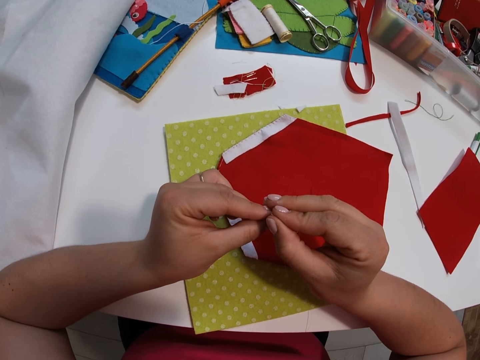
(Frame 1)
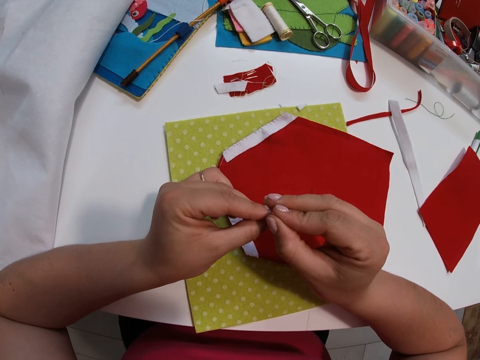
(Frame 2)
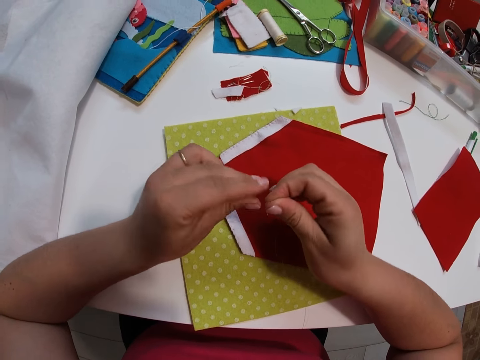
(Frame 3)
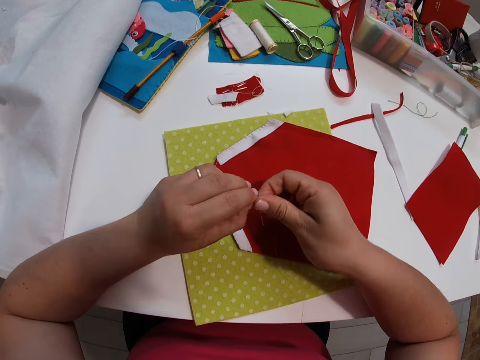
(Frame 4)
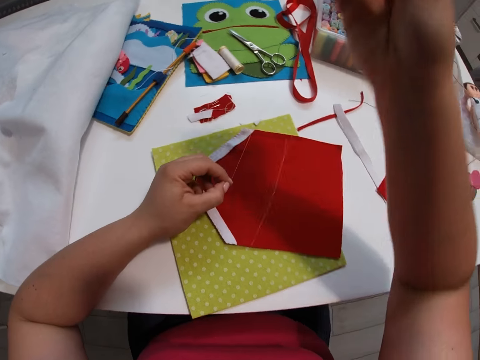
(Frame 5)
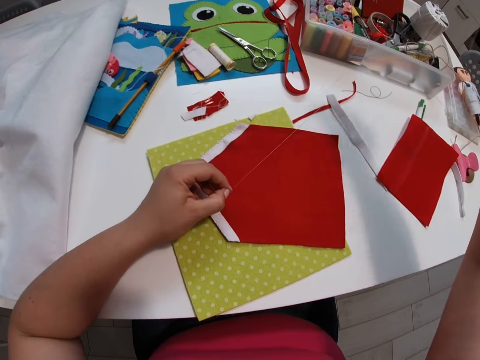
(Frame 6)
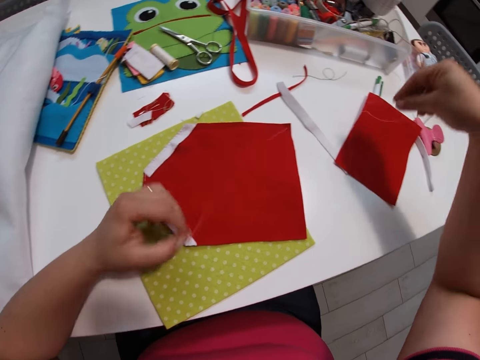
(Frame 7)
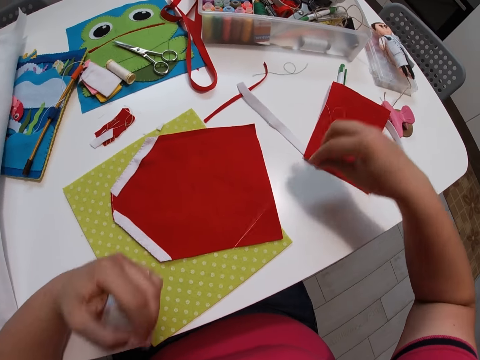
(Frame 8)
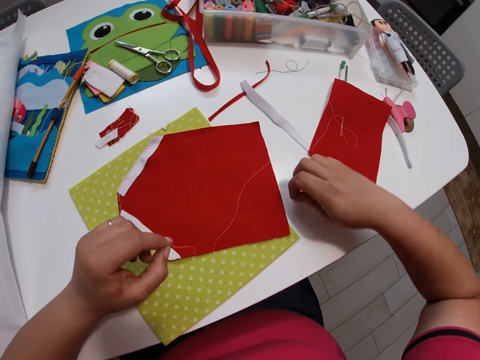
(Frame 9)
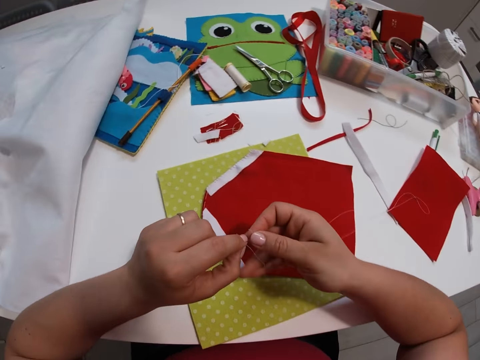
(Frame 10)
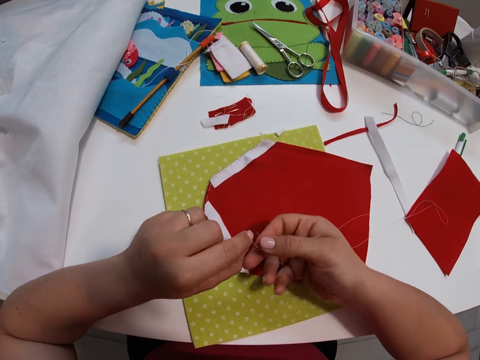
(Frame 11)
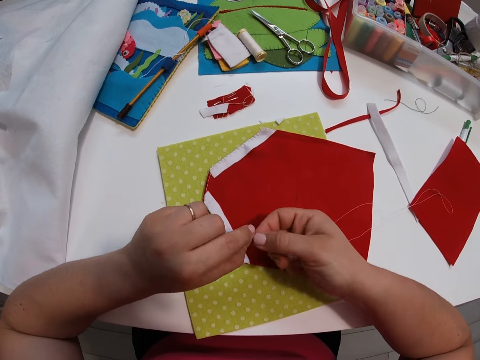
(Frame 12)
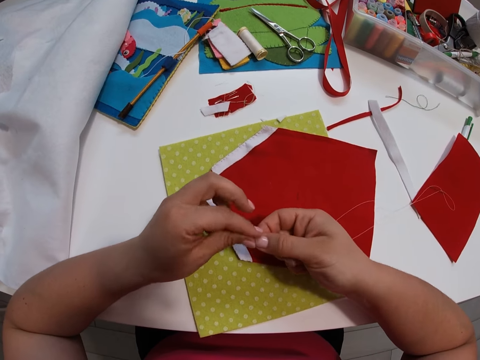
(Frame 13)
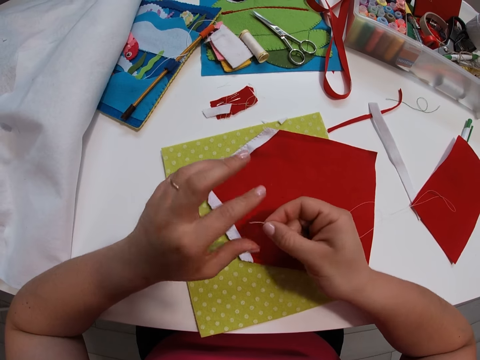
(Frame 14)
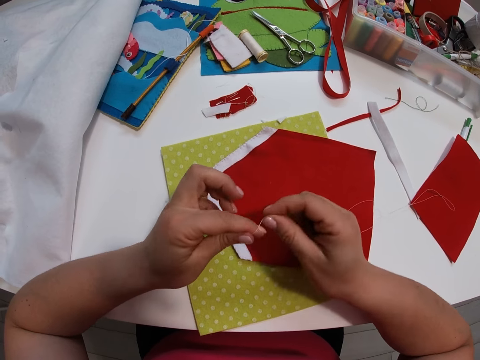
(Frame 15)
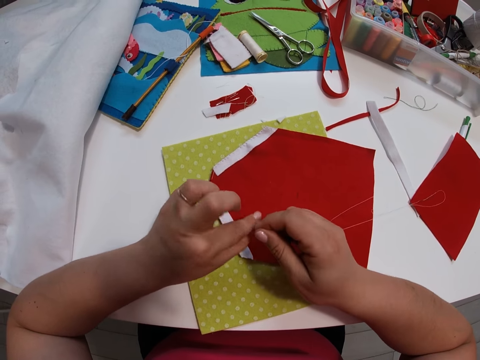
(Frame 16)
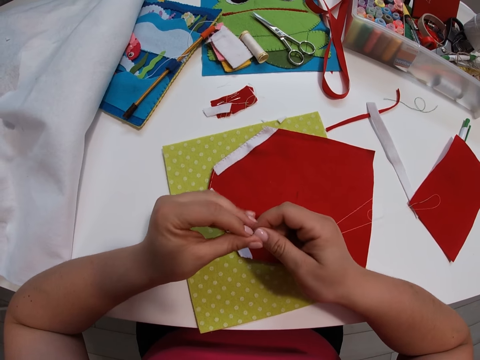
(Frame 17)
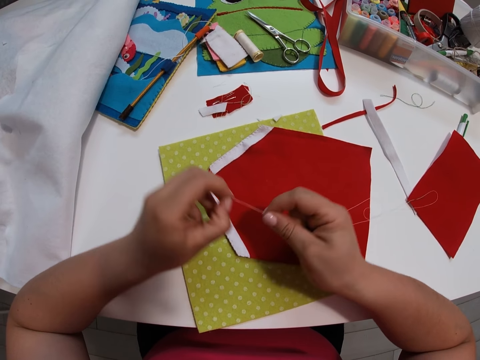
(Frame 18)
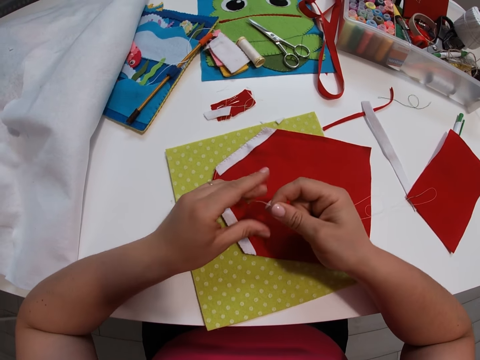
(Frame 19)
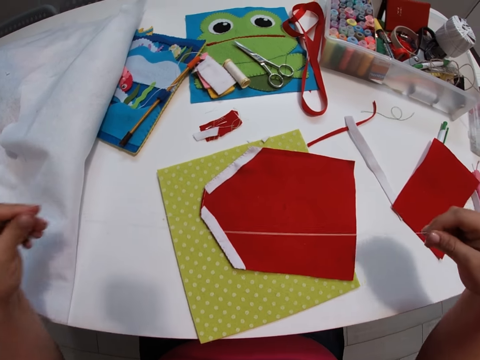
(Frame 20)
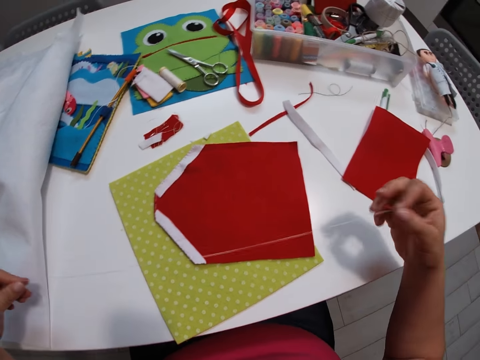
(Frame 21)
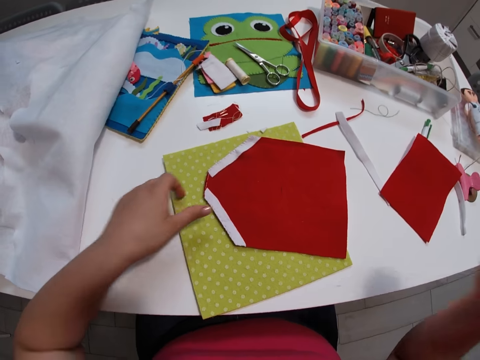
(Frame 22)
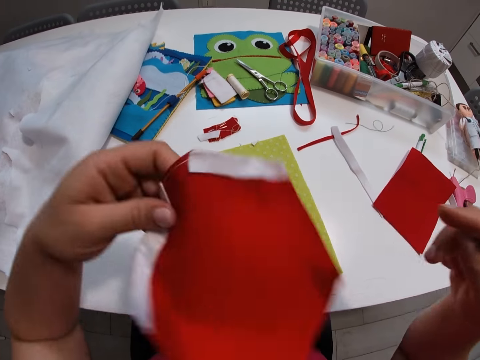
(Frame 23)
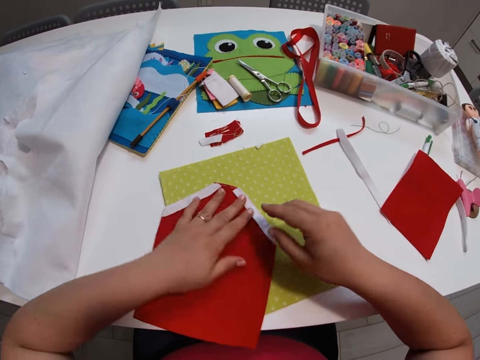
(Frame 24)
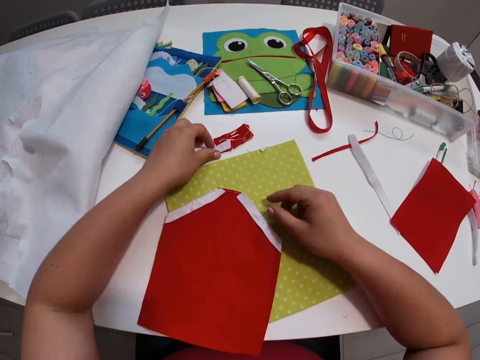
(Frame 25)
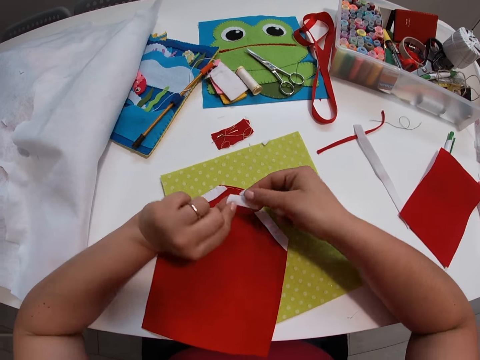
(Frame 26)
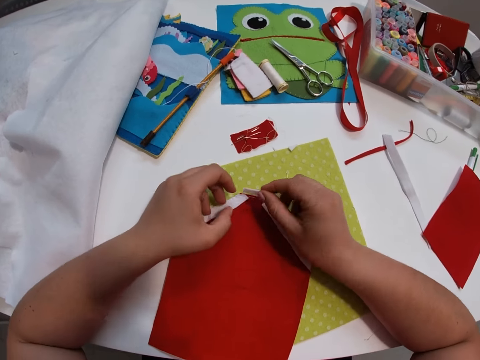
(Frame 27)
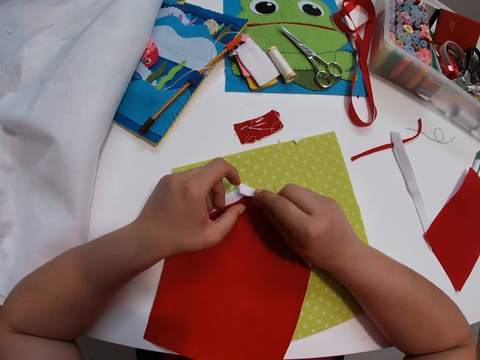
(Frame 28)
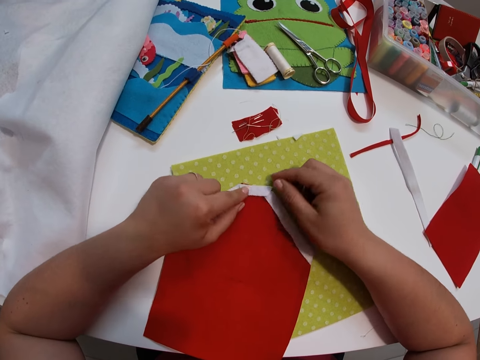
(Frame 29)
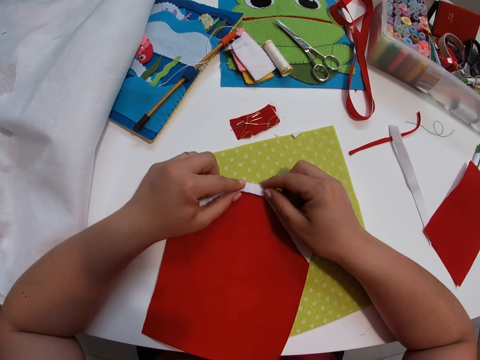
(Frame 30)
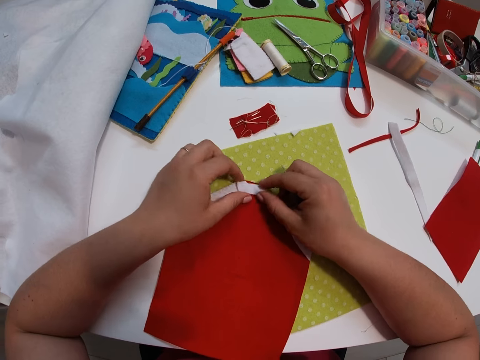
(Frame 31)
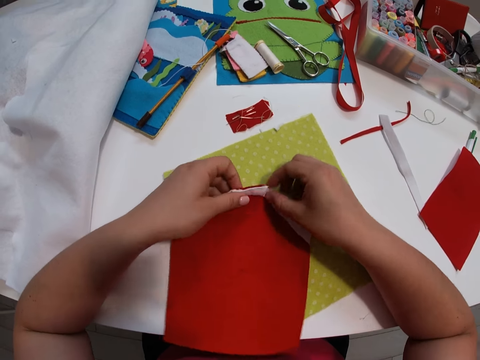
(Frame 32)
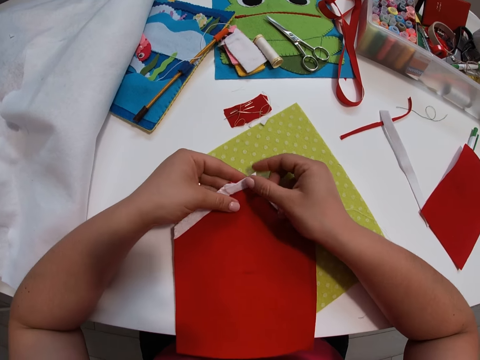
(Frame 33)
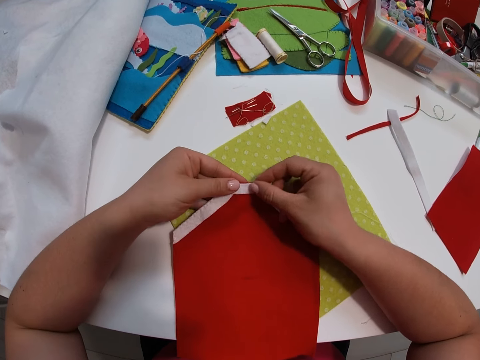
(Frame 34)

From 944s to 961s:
The camera wearer pulls the thread. She places the needle on another piece of decoration. She picks up the thread on the table. She pulls the thread towards her other hand. She holds the thread with both her hands. She ties the thread. She lets go of the thread and holds the thread with both her hands. She rolls the thread on her finger. She rolls the thread between her fingers. She lets go of the thread, holds the thread with both her hands and pulls the thread apart with her hands. She adjusts the small red fabric. She lets go of the thread. She holds the decoration with her hand, lifts up the decoration and places the decoration on the table. She places both her hands on the decoration and raises her hands. She picks up a third small white fabric or piece of material from the table. She sets the third small white fabric on the small red fabric. She holds the material with both her hands, lets go of the material and turns the material. She holds the material with both her hands and lets go of the material. She holds the material with both her hands and lets go of the material. She holds the material with both her hands and lets go of the material. She holds the material with her other hand and lets go of the material. She holds the material with both her hands. She lifts up the decoration. She lets go of the material. She lets go of the material again. She holds the material. She holds the material with both her hands.

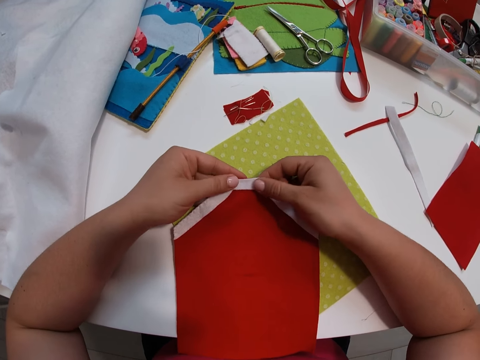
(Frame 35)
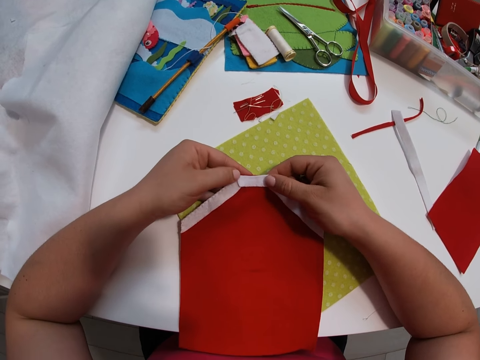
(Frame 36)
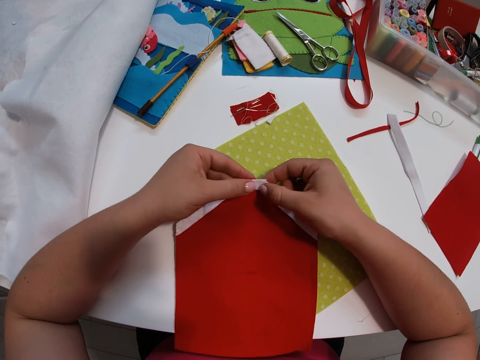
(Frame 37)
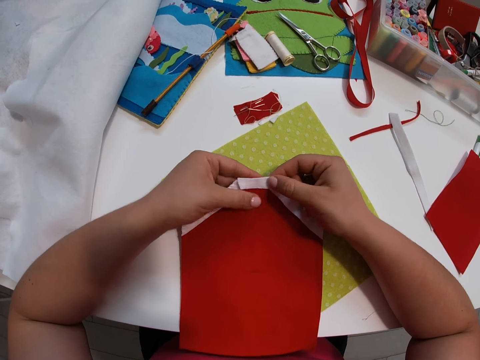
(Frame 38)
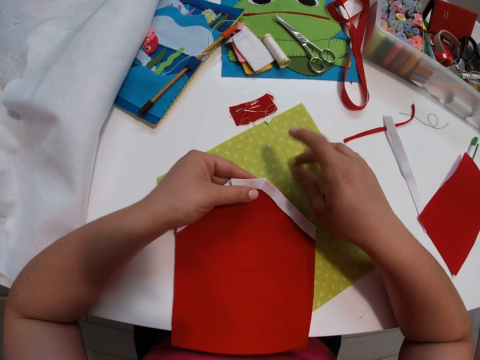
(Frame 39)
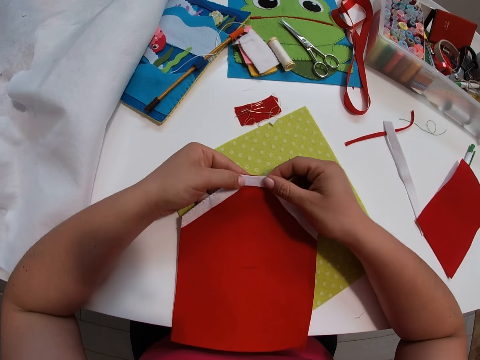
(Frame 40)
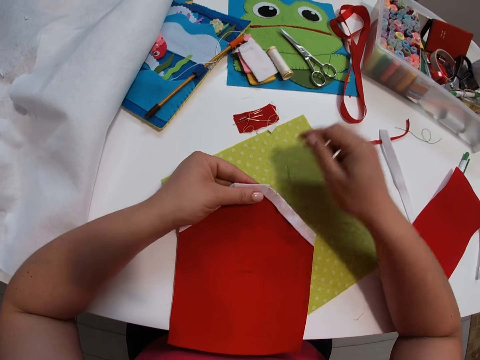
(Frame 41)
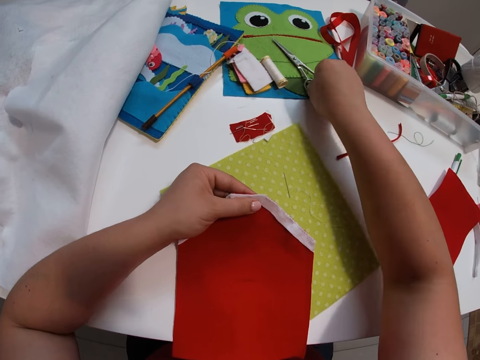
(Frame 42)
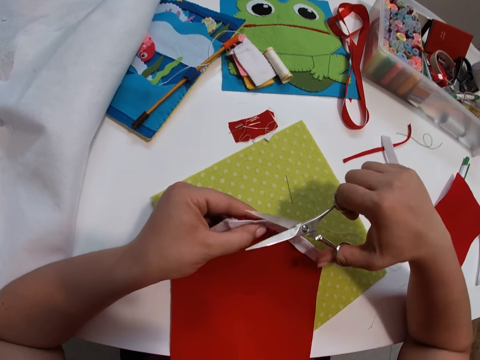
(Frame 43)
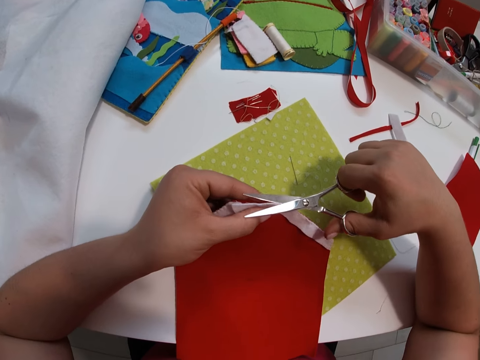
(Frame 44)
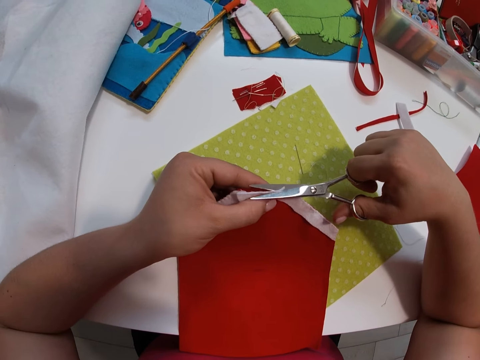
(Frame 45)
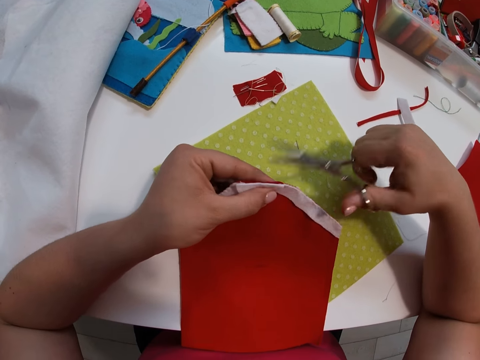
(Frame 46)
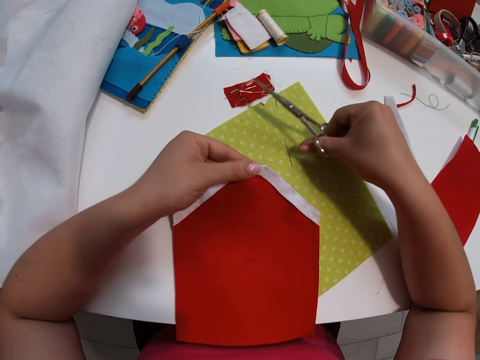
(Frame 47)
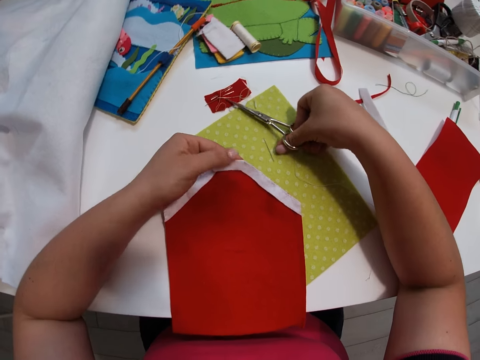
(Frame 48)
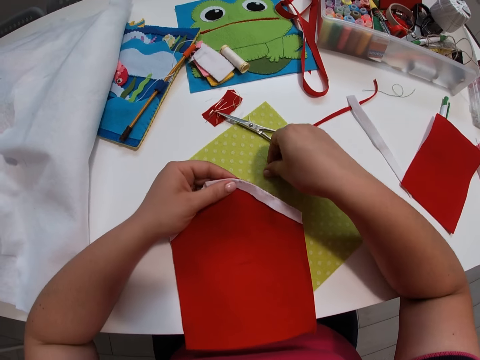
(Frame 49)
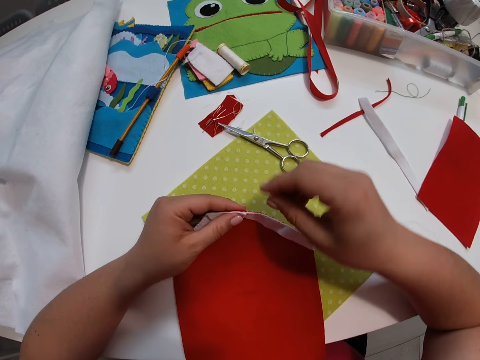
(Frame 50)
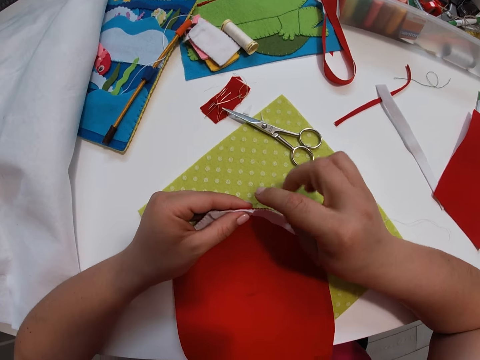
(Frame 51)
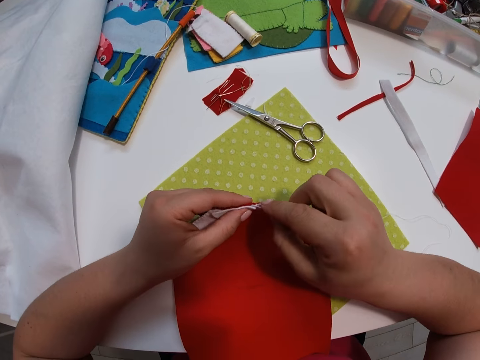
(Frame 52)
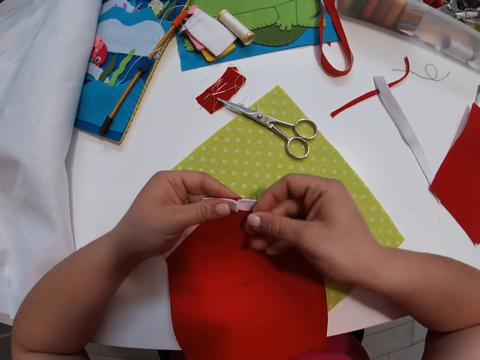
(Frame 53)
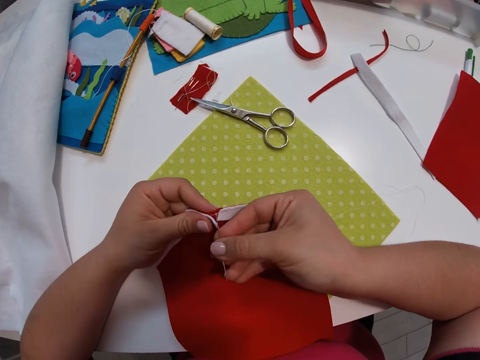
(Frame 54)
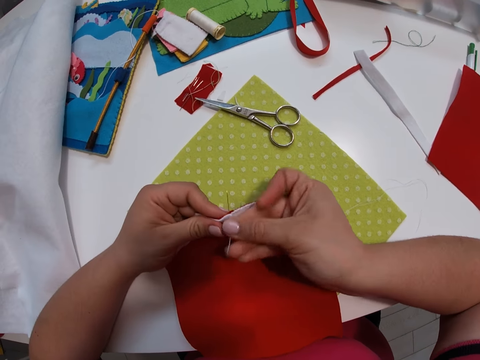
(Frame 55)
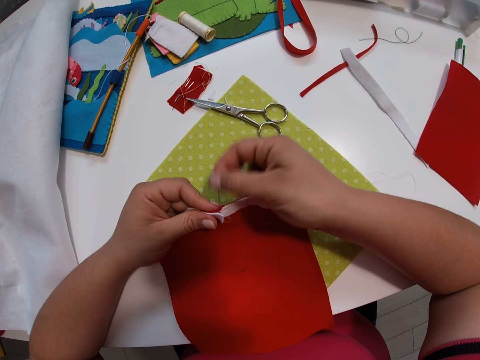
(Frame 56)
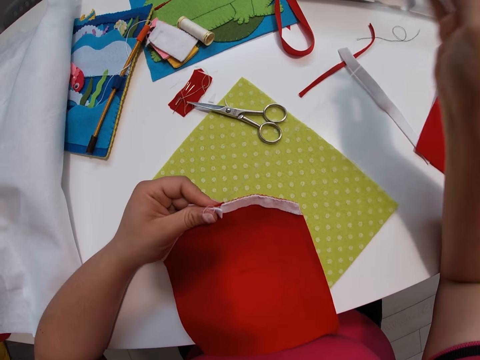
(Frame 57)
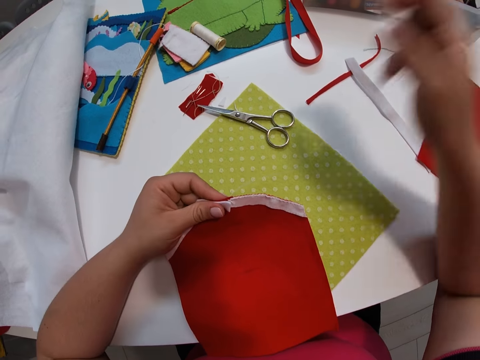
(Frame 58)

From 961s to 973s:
The camera wearer lets go of the material. She holds the material with both her hands and lets go of the material. She holds the material with her thumb and lets go of the material. She holds the material with both her hands. She drops the needle on the cutting mat. She lets go of the material. She holds the material with both her hands and lets go of the material. She stretches her hand towards the scissors. She picks up the scissors from the table with her right hand. She holds the scissors and lifts up the scissors. She cuts part of the third small white fabric with the scissors. She holds the material with the scissors. She drops the scissors on the cutting mat. She picks up the needle from the cutting mat. She holds the needle with her hand and lifts up the needle. She sews the third small white fabric and small red fabric together with the needle. She places the needle on the decoration. She moves the needle to the front of the decoration.
